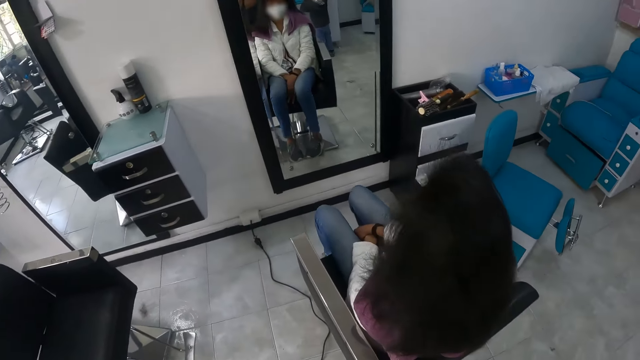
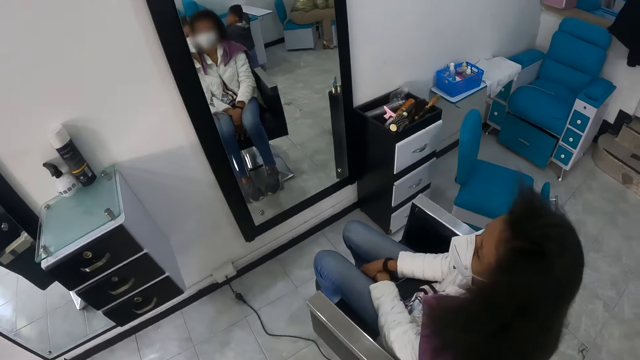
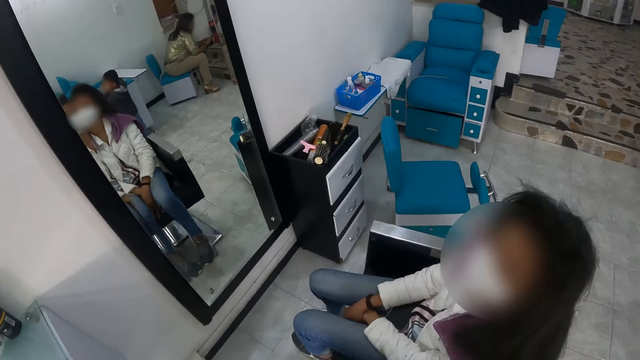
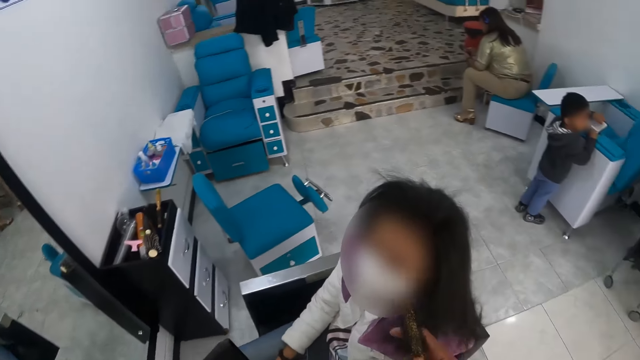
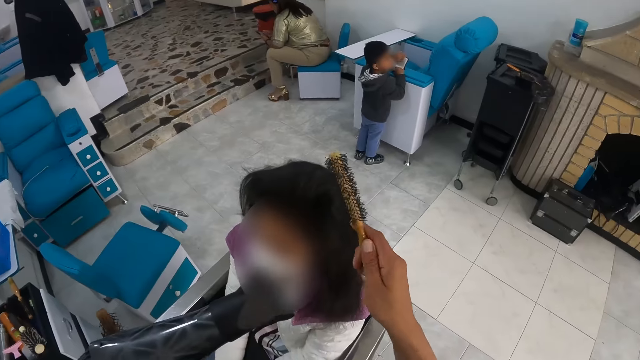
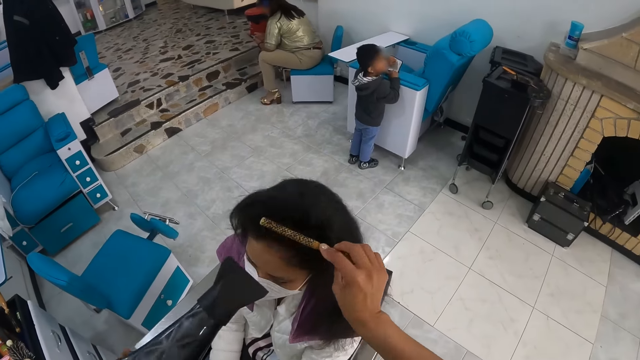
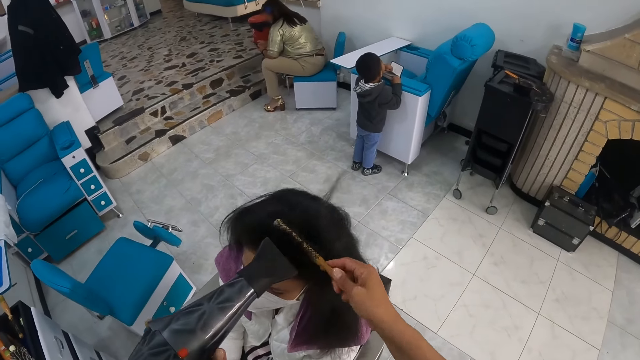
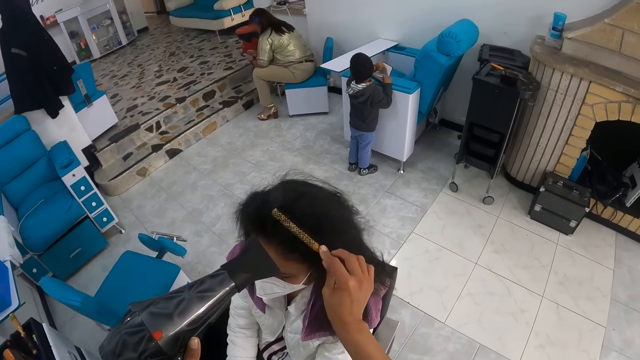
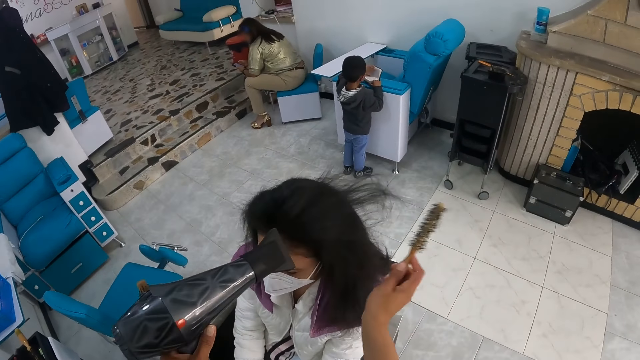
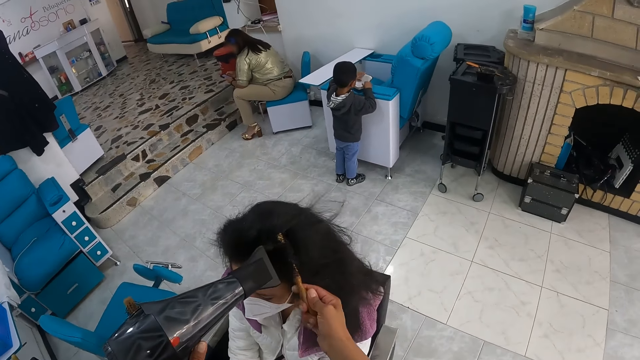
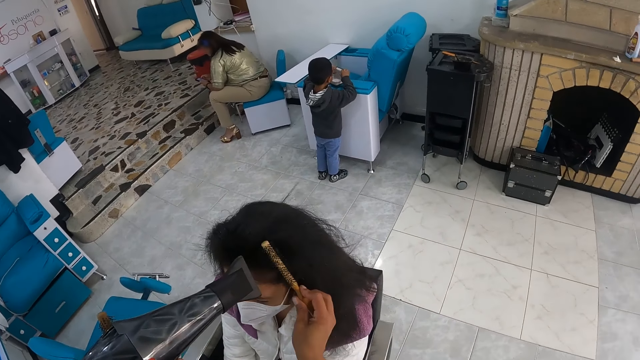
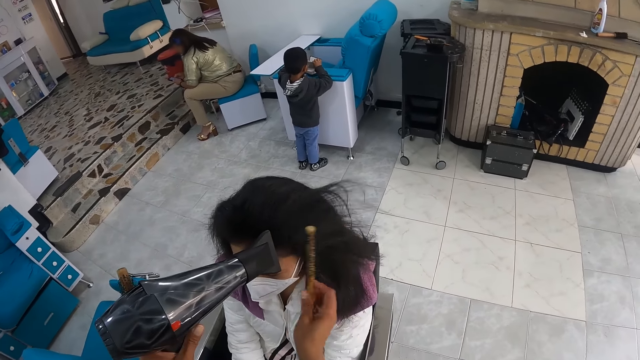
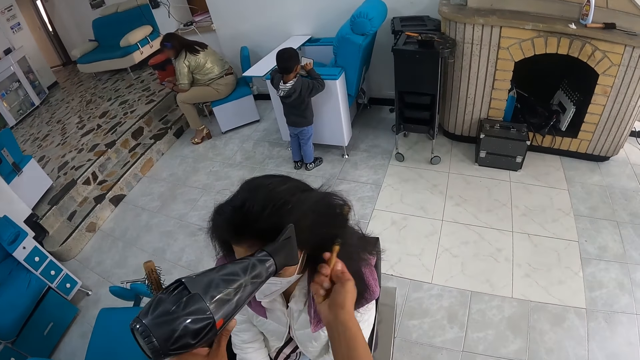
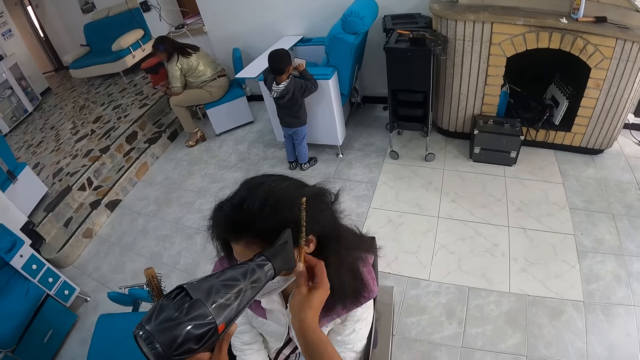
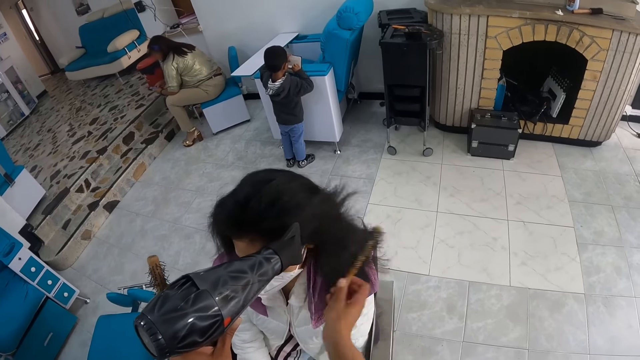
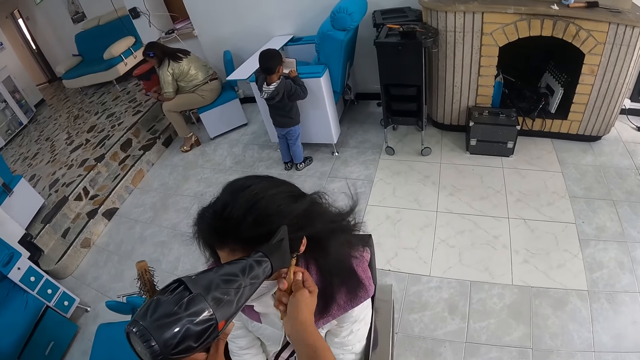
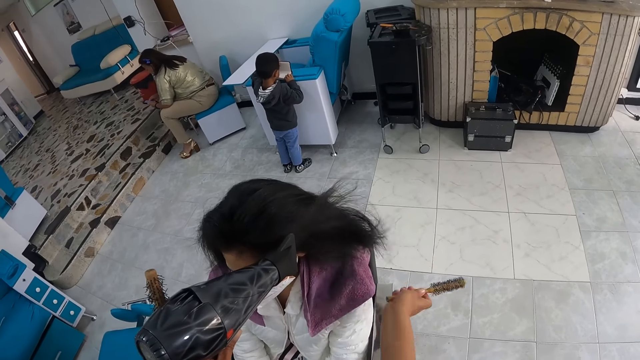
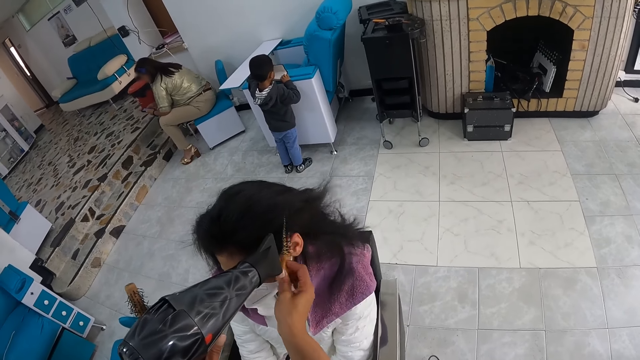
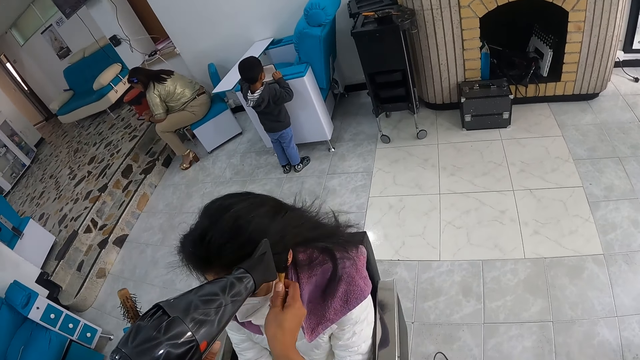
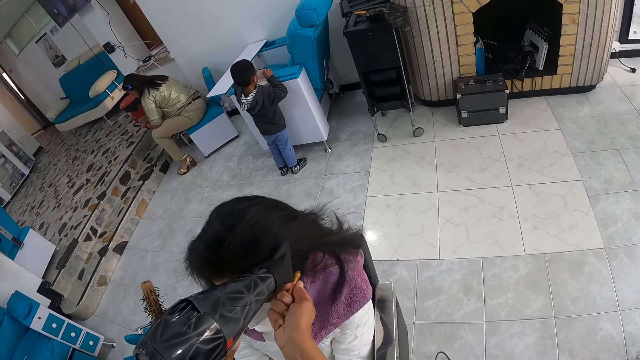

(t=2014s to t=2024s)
A woman operates a phone with both hands. The baby plays with the book in both hands. The camera wearer styles the hair of another woman with the hairdryer and the brush in both hands.

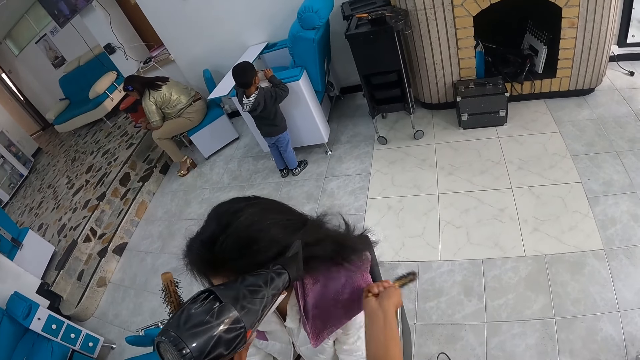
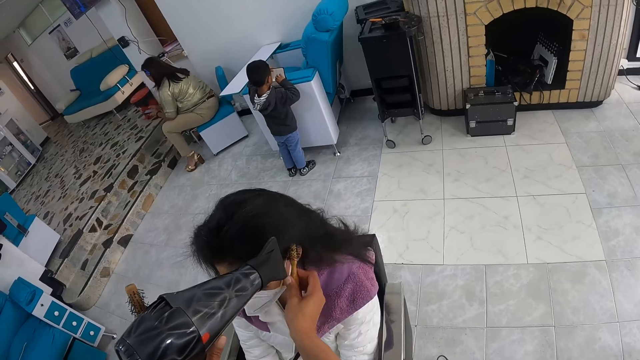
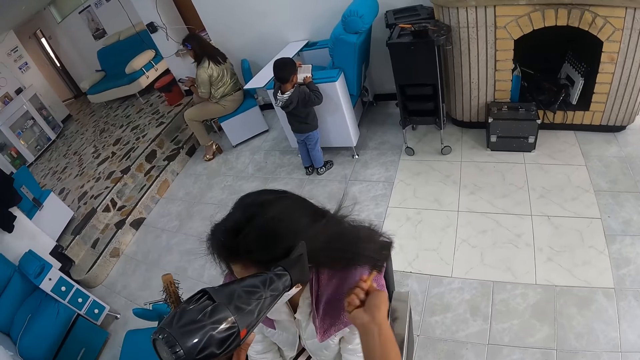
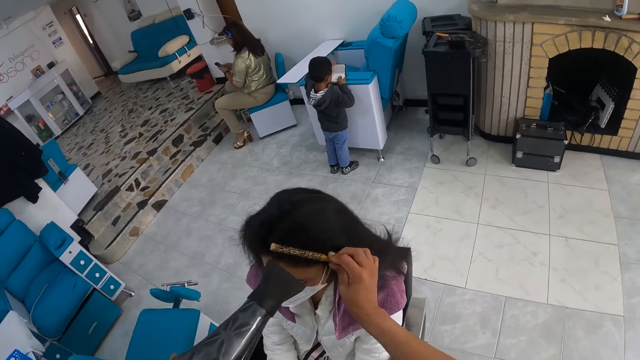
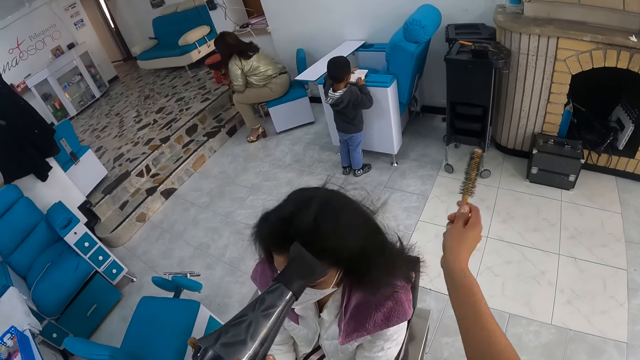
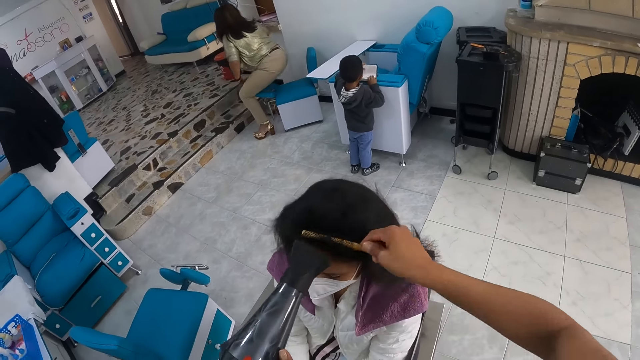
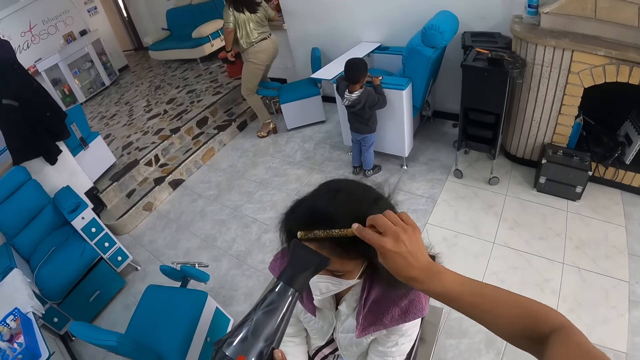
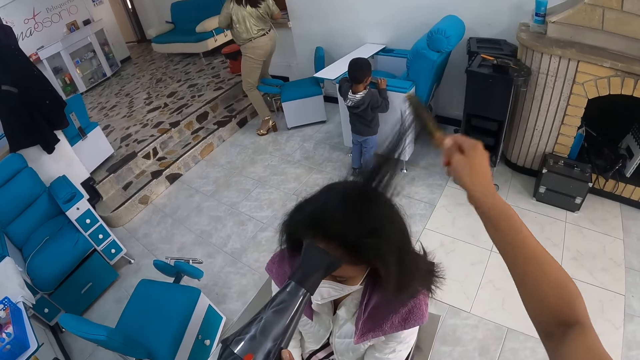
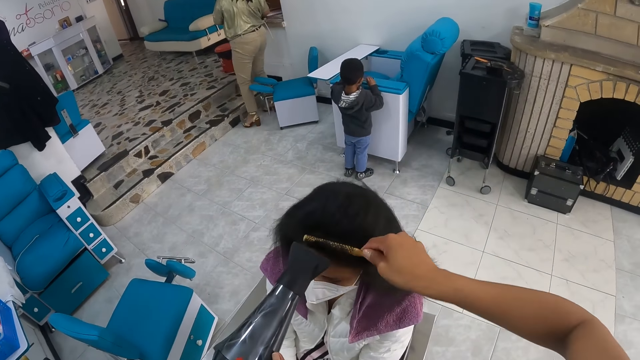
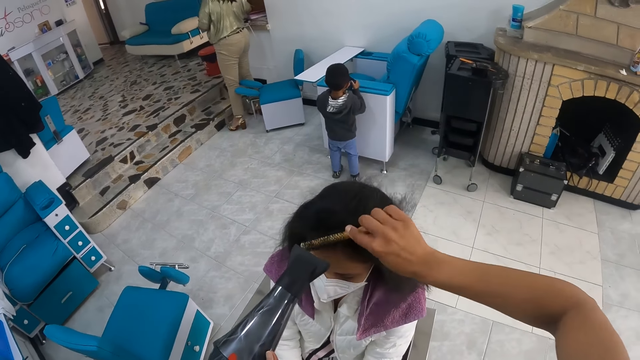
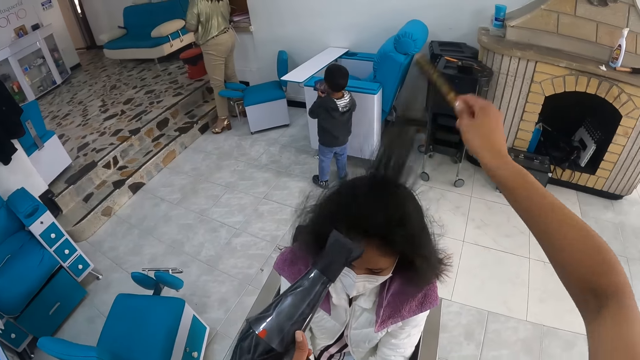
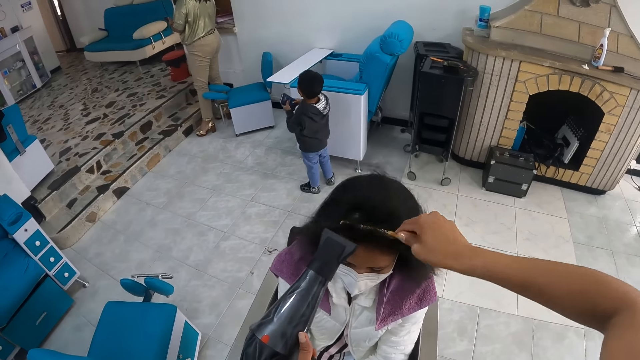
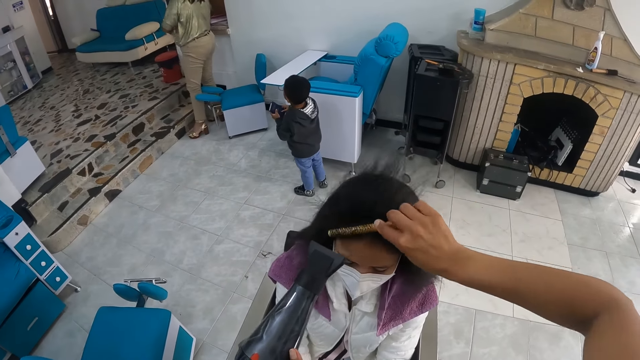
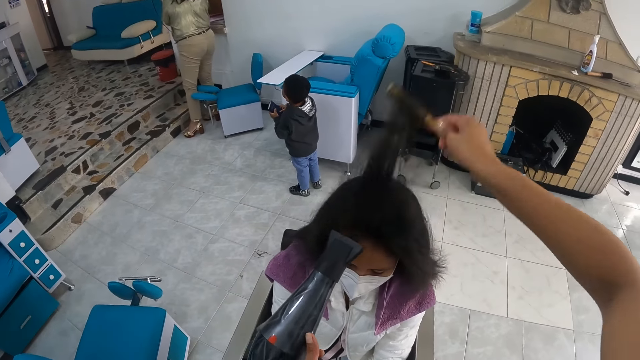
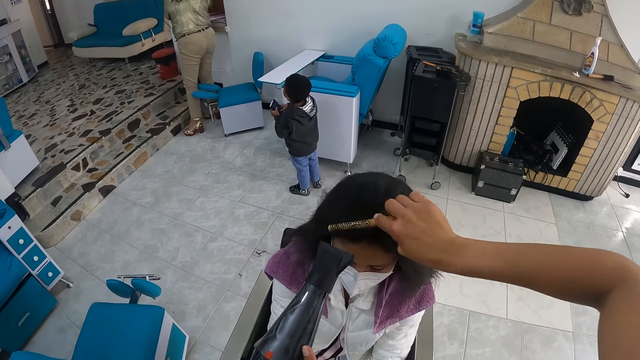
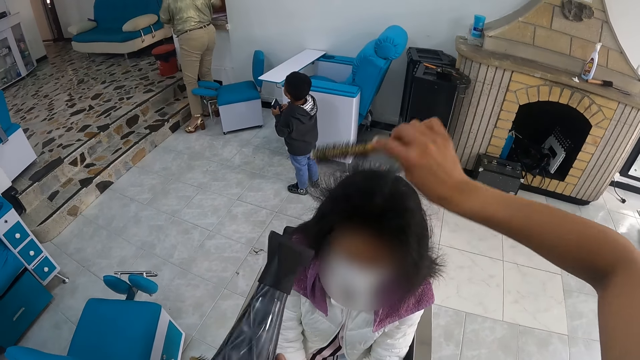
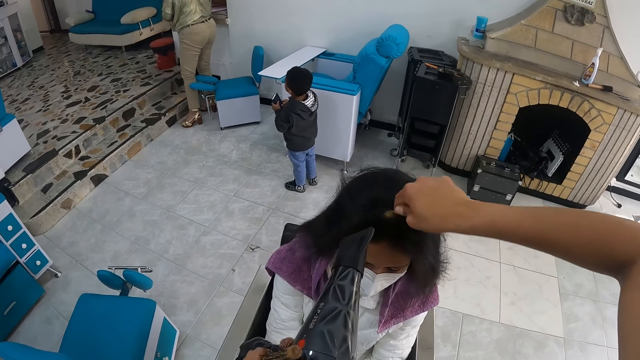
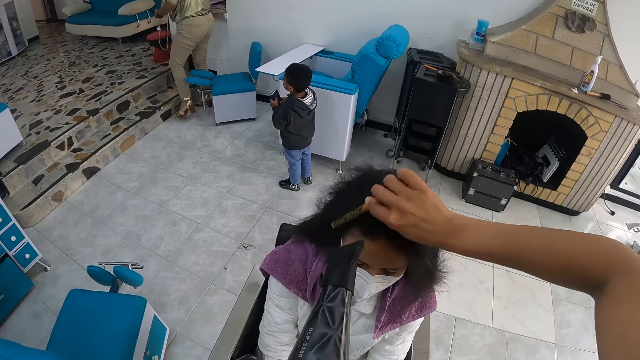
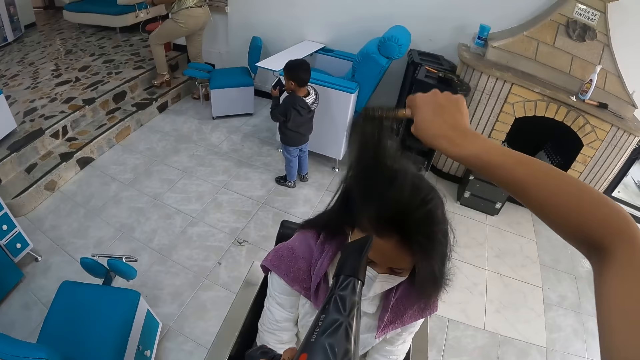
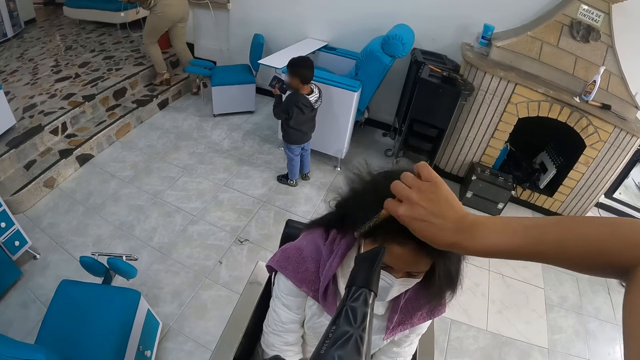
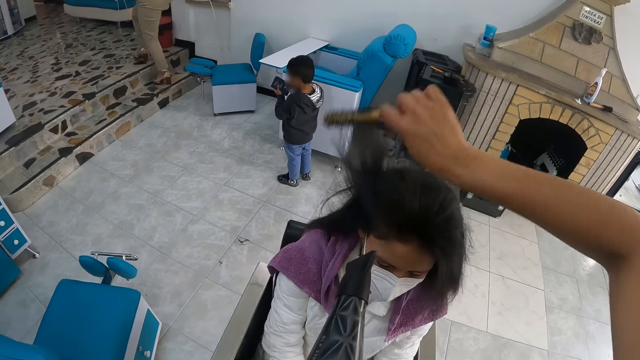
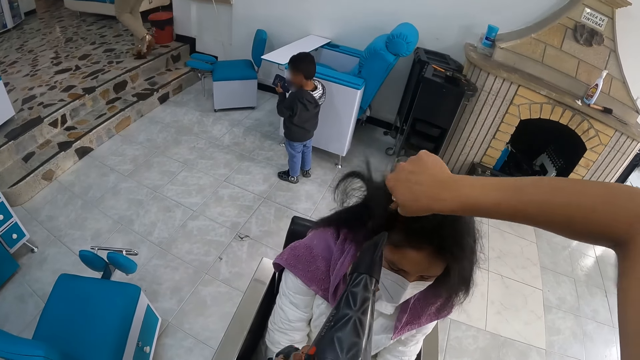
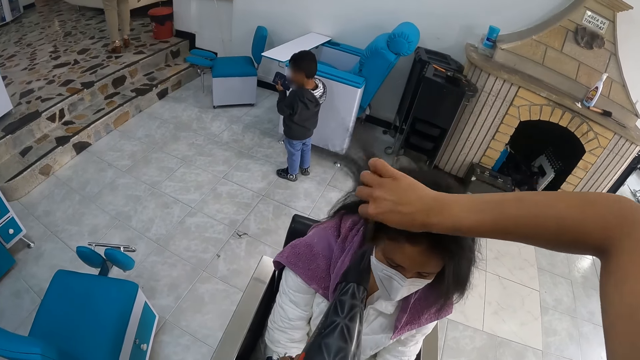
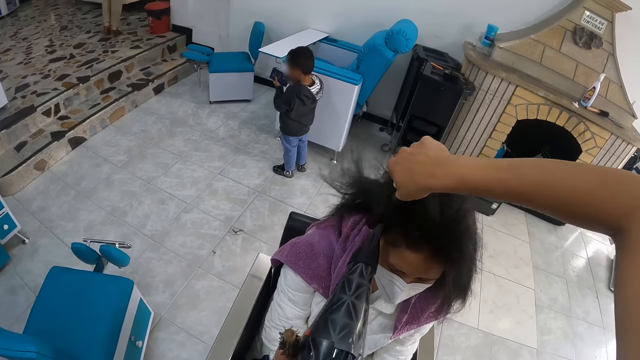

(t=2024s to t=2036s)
A lady walks around the salon. The woman removes a charger from a socket with her right hand. The camera wearer blow-dries another lady's hair. The baby picks up the book with both hands.
